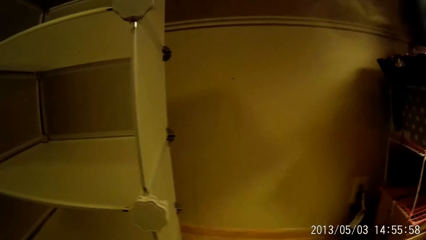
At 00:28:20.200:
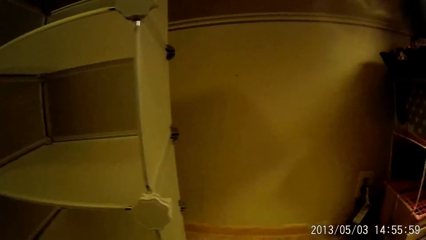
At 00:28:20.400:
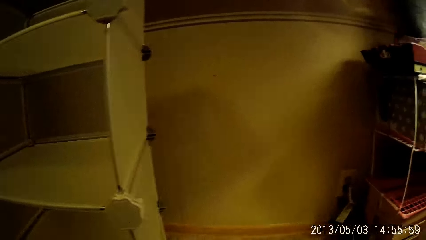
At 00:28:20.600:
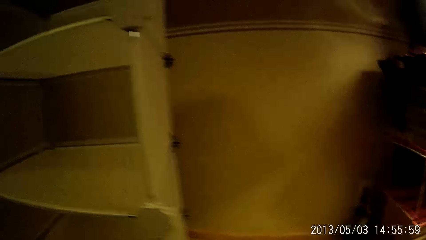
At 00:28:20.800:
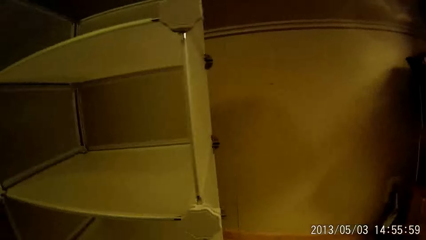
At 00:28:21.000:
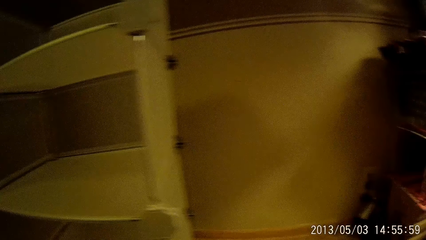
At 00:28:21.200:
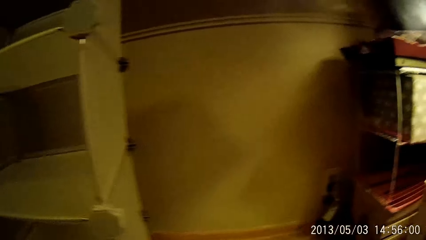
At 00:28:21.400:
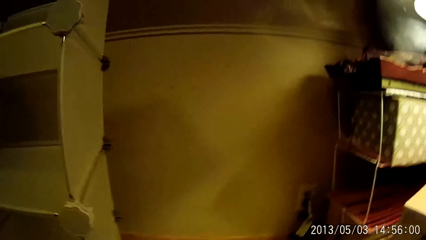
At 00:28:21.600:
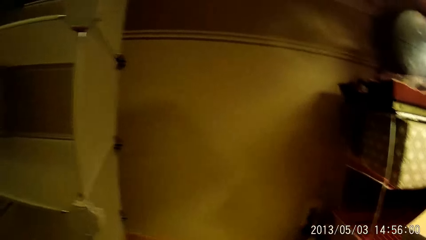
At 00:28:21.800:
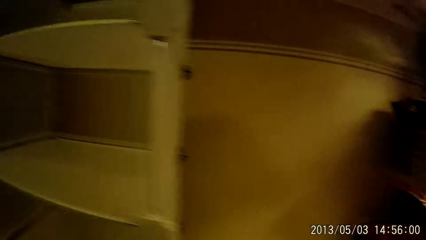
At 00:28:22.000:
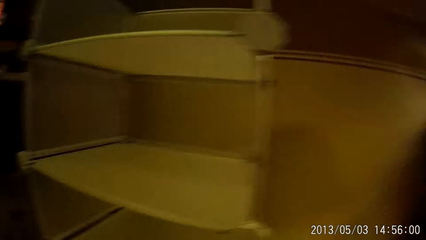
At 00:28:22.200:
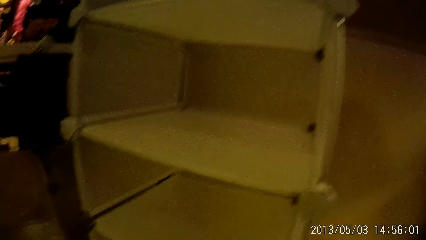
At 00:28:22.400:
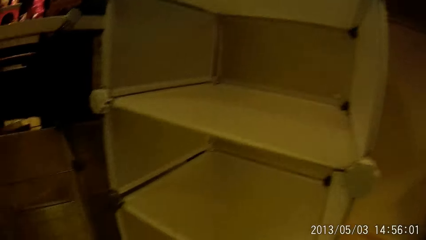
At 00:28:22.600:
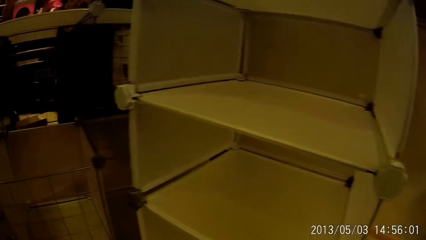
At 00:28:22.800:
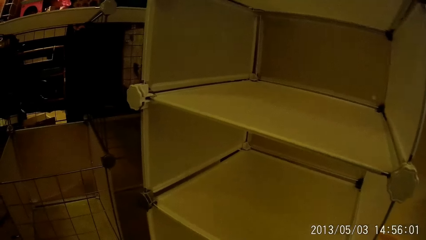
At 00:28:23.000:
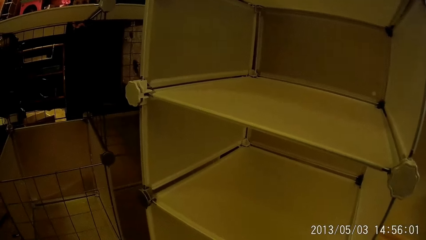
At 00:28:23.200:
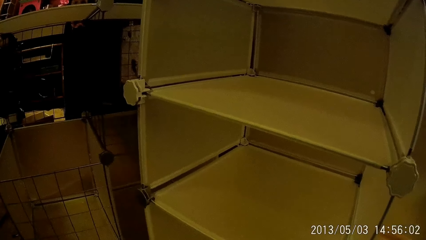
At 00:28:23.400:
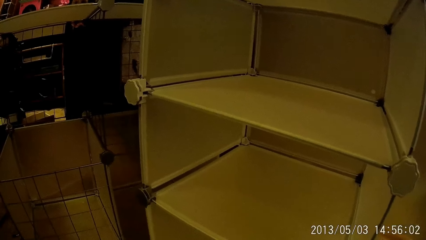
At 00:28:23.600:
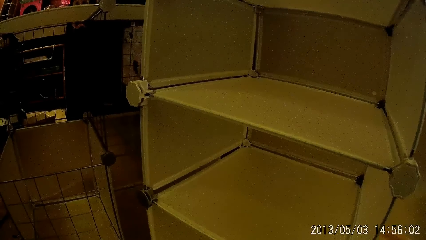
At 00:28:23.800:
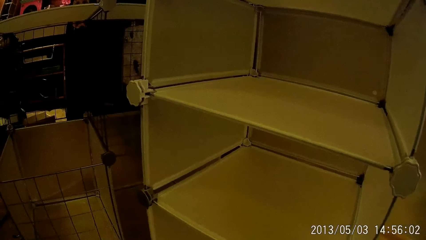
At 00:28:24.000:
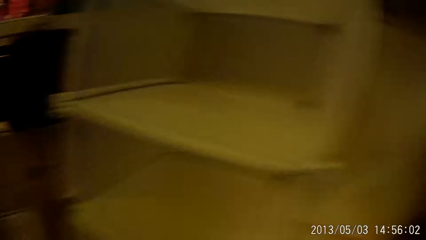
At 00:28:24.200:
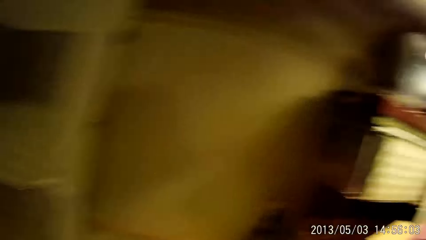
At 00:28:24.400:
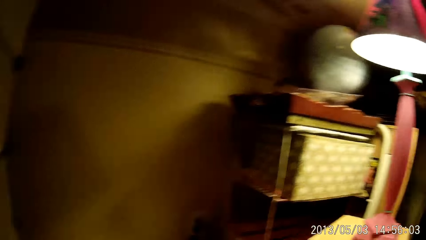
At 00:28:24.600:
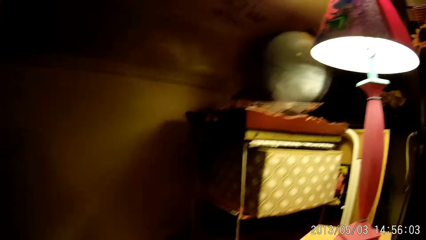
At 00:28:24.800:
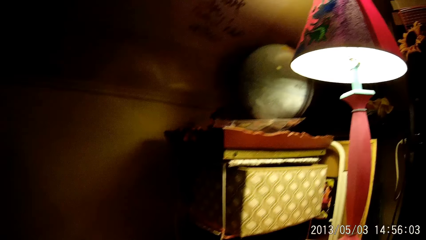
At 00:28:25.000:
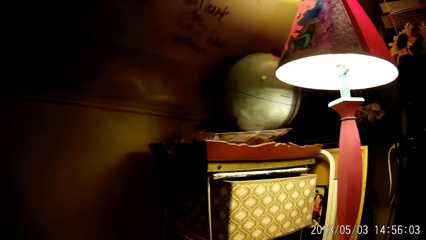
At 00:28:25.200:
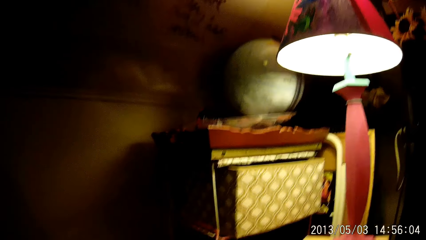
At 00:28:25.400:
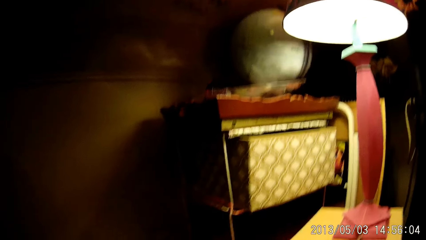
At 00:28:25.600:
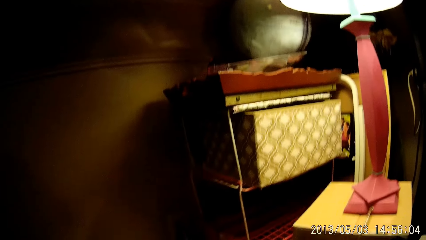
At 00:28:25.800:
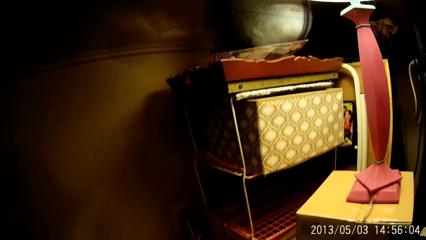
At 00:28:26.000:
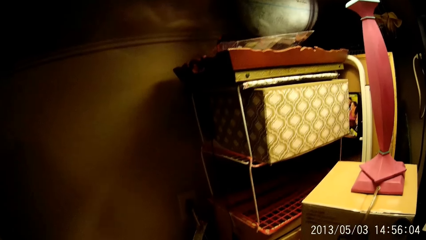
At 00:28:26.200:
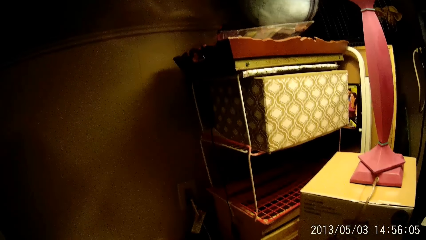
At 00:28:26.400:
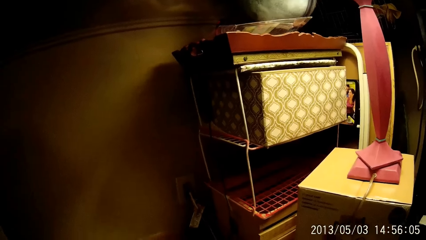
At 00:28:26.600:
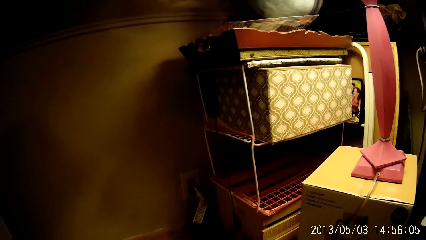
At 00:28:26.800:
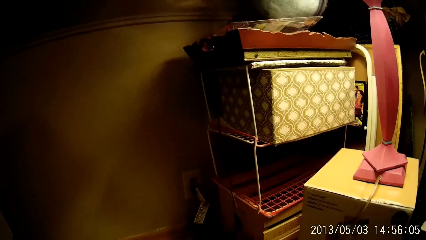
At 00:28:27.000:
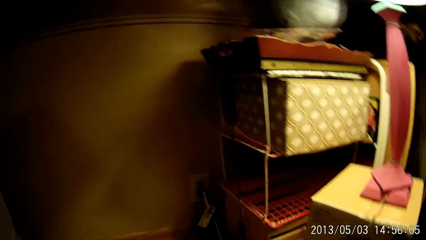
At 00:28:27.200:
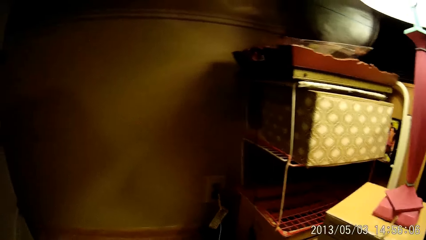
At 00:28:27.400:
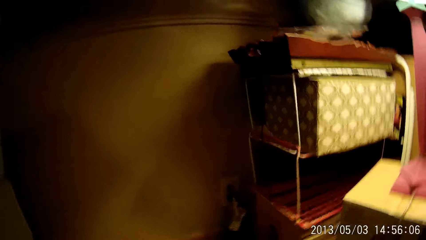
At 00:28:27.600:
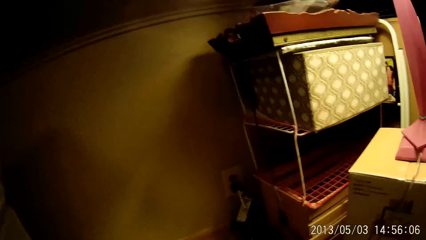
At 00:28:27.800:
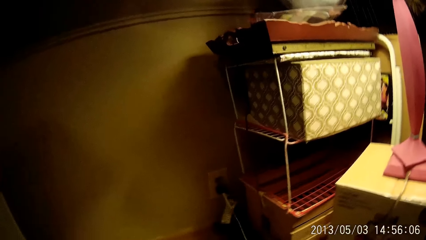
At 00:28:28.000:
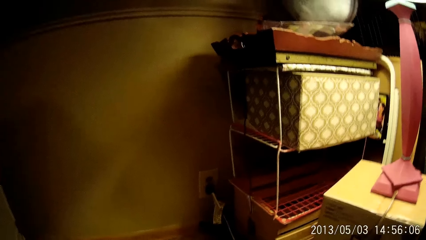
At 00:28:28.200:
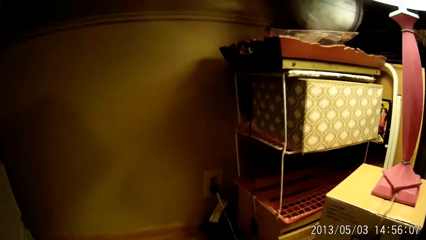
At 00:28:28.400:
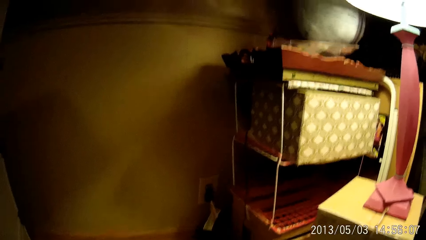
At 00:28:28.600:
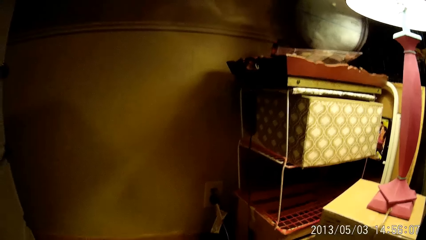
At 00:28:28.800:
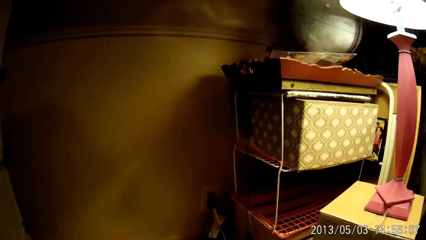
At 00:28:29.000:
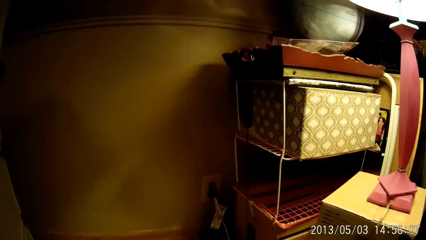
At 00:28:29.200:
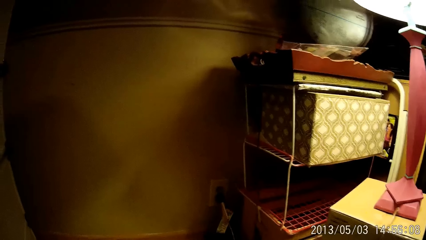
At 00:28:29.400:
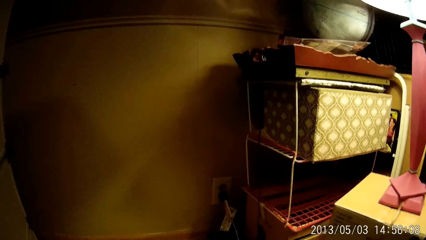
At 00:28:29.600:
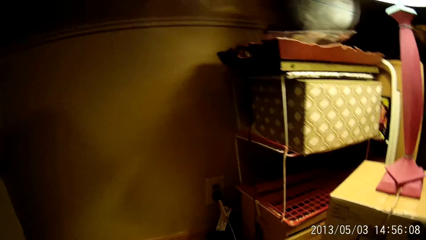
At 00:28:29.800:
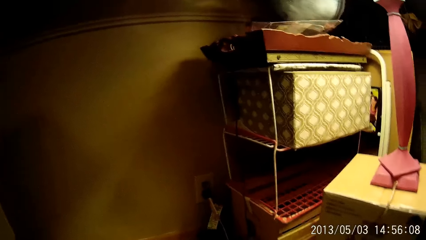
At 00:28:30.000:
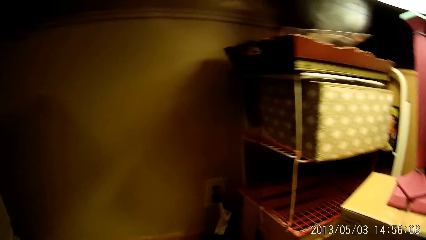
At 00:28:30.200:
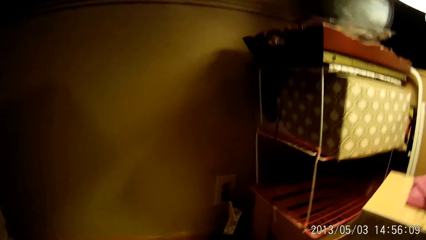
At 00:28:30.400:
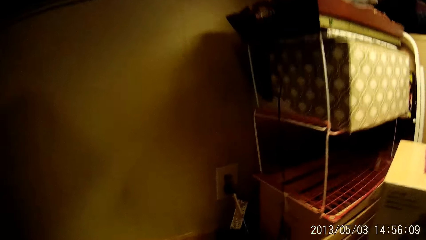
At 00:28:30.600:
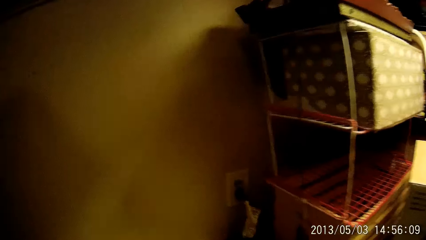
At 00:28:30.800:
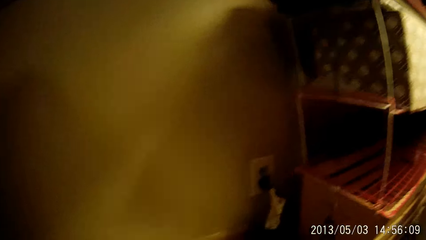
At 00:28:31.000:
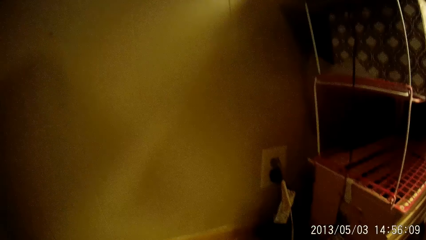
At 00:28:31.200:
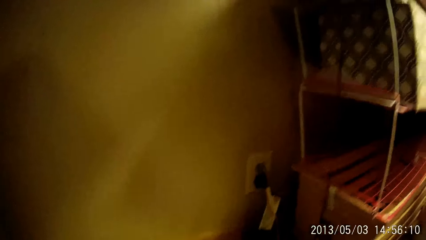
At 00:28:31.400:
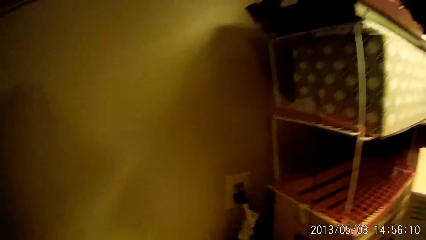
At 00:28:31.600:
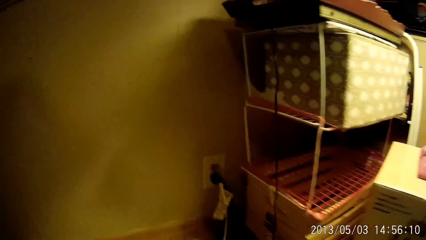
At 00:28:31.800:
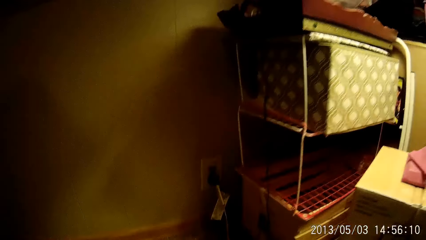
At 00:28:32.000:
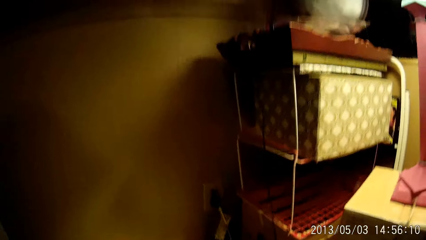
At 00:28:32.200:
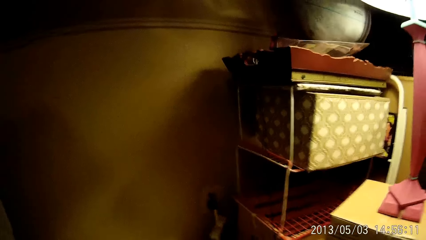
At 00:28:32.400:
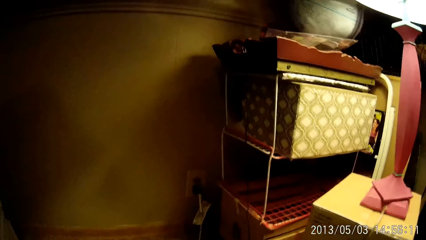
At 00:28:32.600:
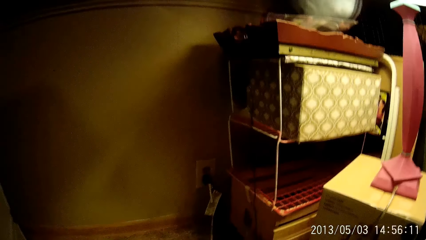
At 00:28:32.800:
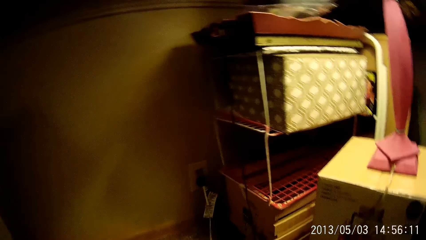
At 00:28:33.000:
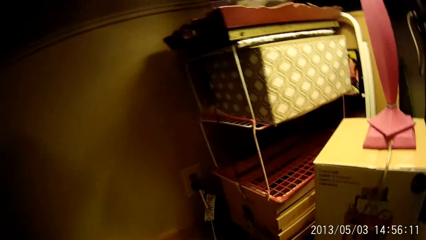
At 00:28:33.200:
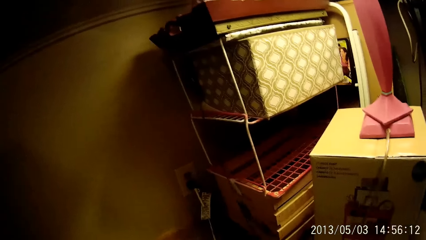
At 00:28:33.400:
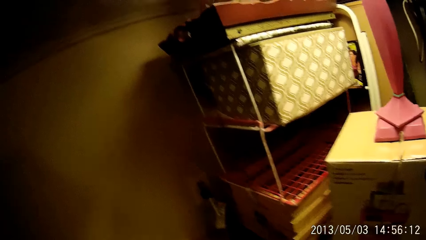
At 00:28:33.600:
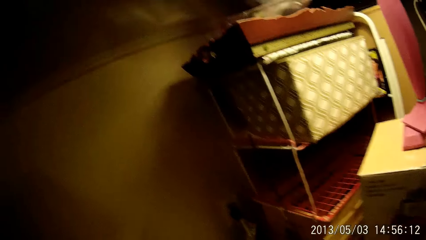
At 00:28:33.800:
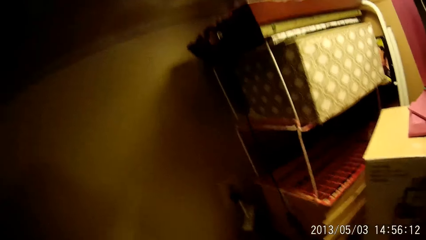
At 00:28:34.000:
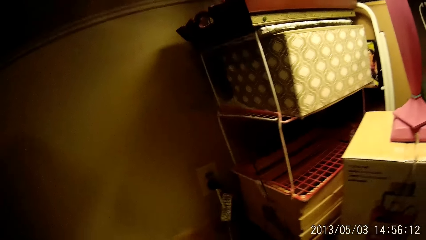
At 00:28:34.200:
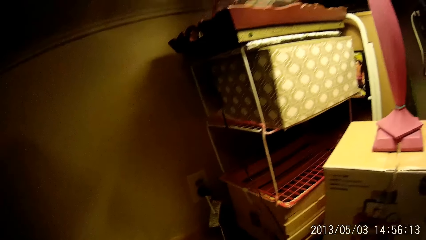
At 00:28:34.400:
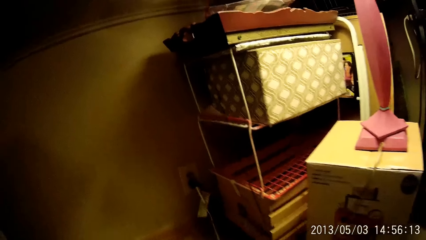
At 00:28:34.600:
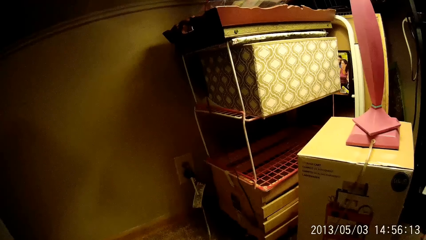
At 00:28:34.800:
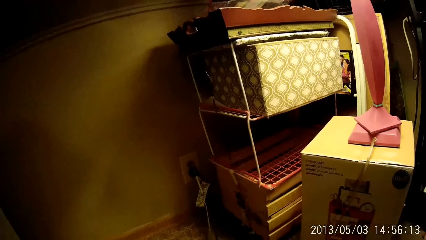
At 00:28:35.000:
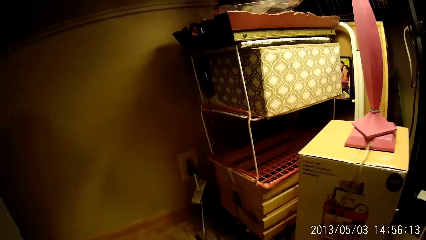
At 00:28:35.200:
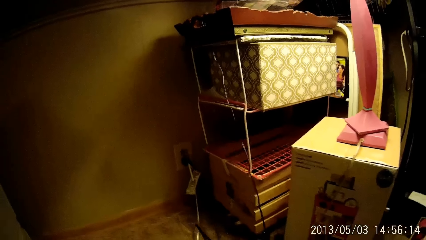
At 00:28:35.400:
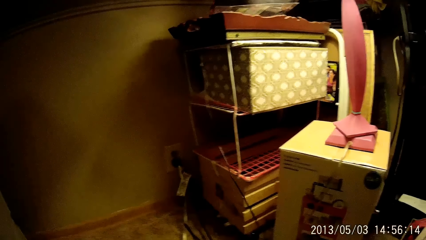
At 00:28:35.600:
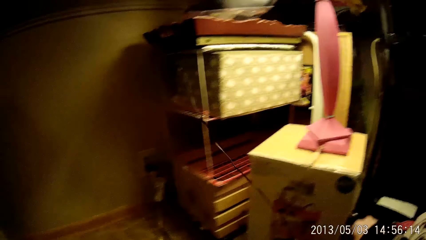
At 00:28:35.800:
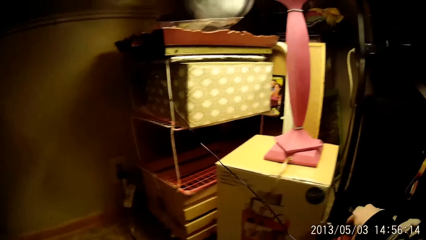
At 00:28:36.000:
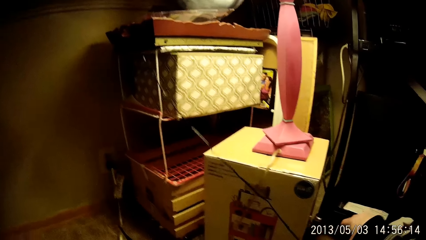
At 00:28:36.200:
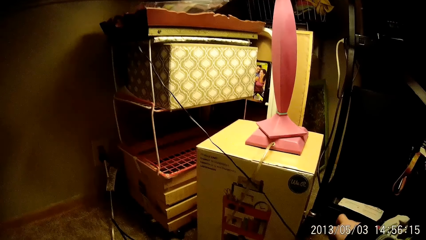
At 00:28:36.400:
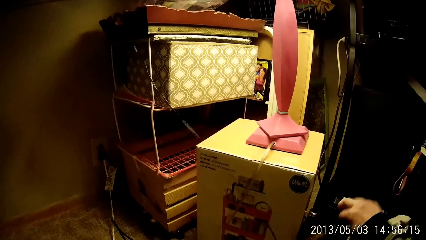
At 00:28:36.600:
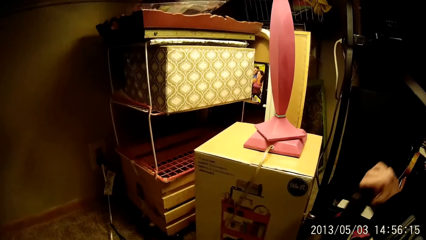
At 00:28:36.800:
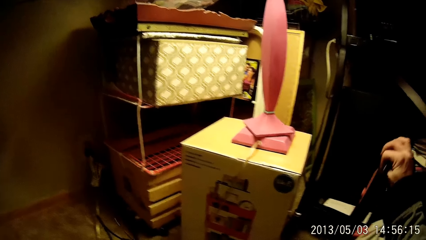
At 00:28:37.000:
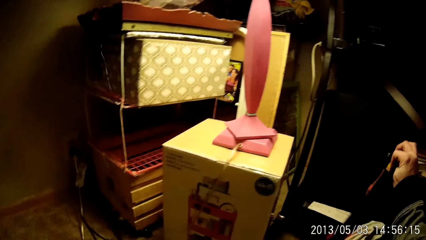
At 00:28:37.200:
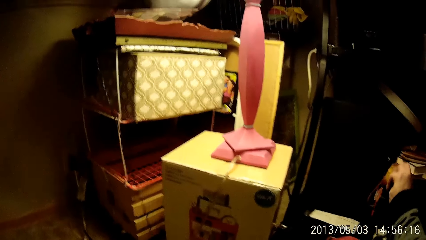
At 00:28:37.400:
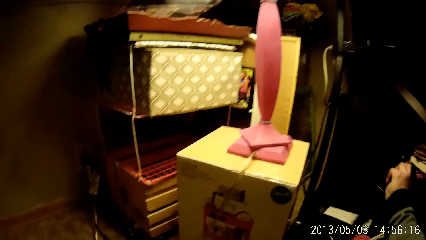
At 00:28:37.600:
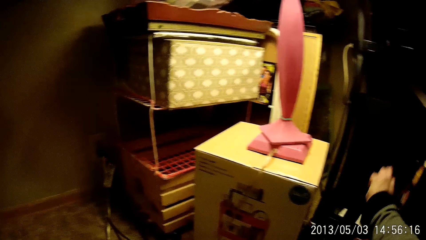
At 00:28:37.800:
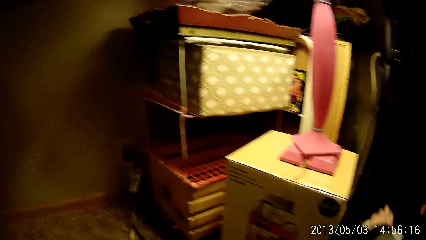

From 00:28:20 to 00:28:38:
The camera wearer pulls the socket extension. He holds a mini vacuum cleaner in his right hand.
